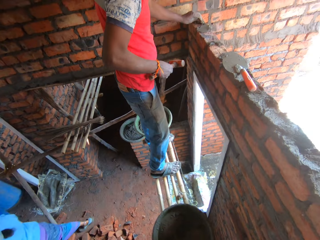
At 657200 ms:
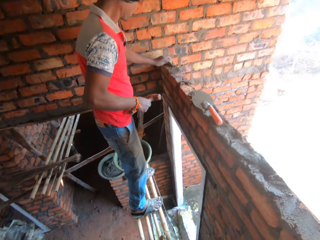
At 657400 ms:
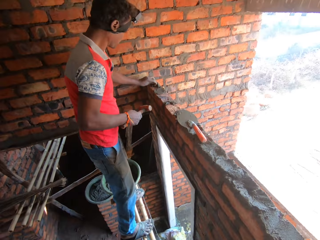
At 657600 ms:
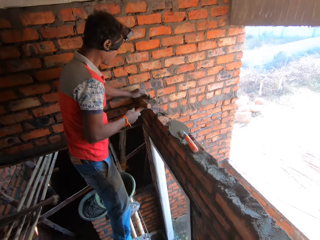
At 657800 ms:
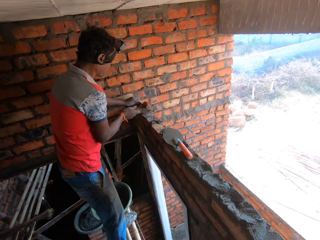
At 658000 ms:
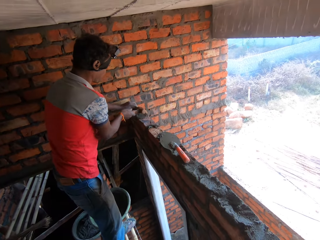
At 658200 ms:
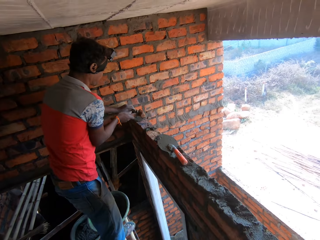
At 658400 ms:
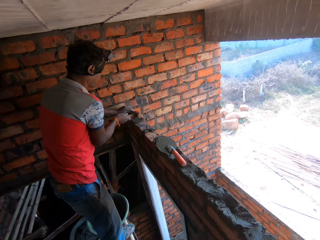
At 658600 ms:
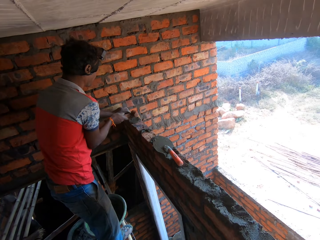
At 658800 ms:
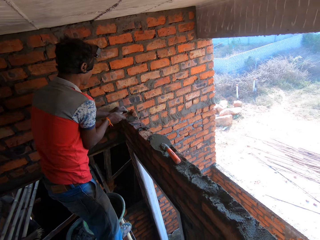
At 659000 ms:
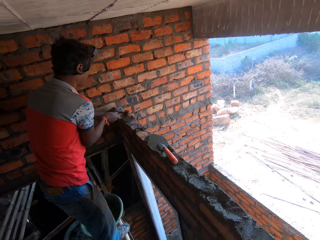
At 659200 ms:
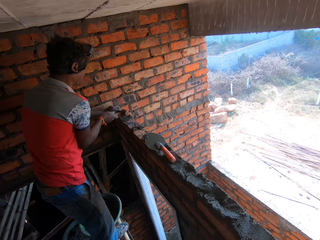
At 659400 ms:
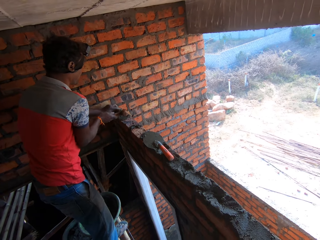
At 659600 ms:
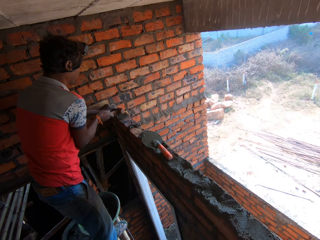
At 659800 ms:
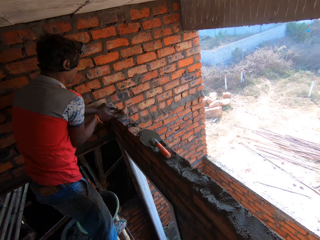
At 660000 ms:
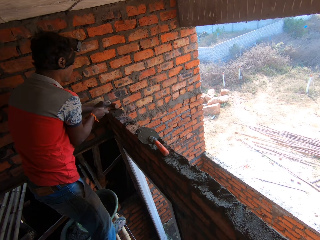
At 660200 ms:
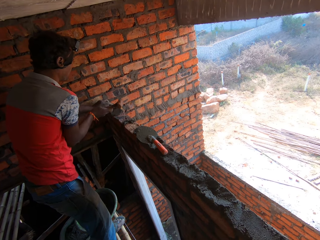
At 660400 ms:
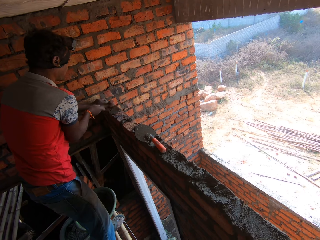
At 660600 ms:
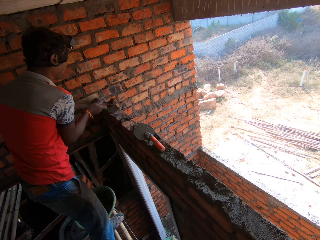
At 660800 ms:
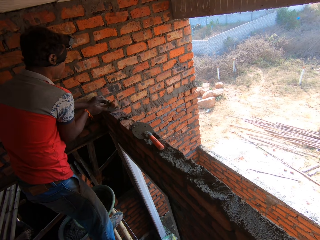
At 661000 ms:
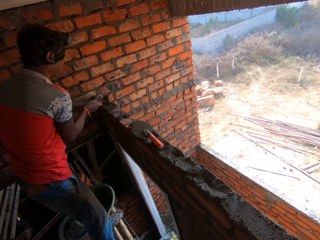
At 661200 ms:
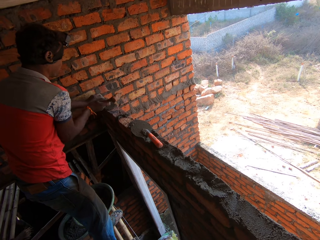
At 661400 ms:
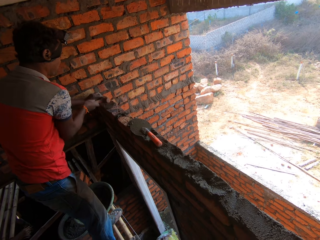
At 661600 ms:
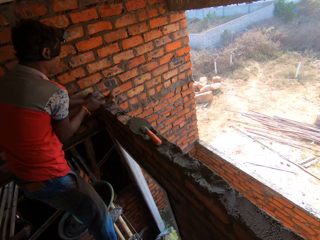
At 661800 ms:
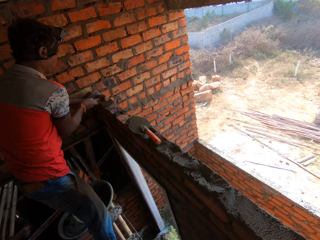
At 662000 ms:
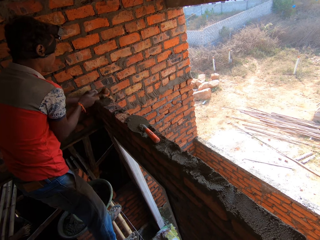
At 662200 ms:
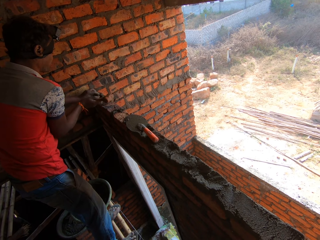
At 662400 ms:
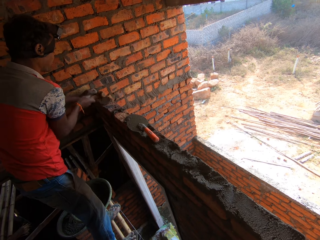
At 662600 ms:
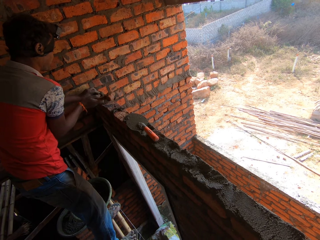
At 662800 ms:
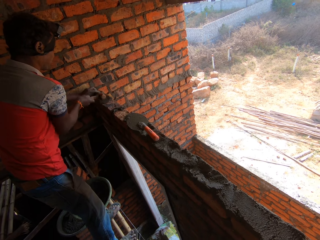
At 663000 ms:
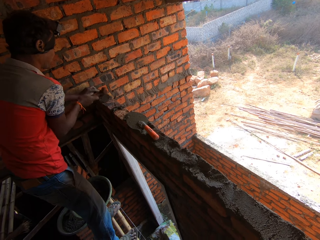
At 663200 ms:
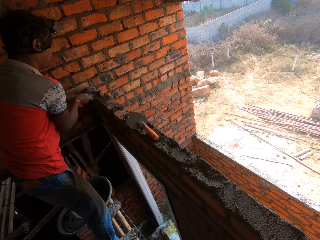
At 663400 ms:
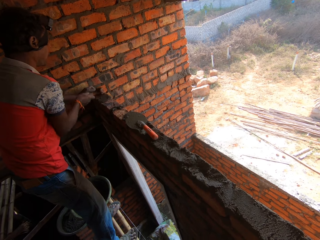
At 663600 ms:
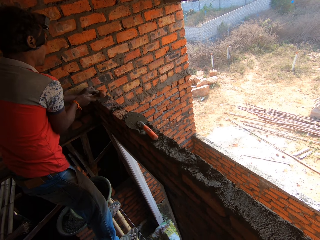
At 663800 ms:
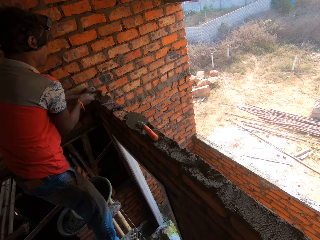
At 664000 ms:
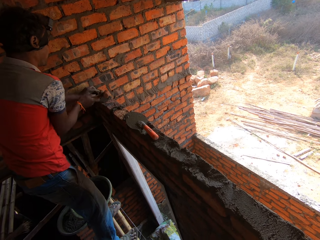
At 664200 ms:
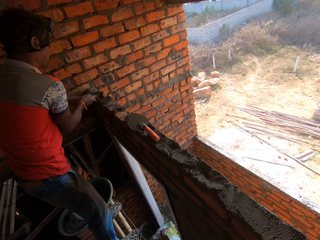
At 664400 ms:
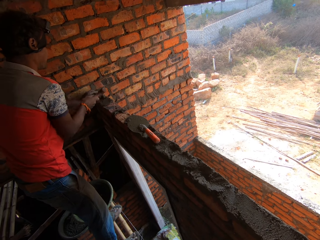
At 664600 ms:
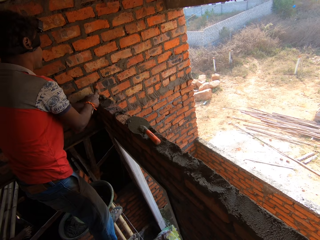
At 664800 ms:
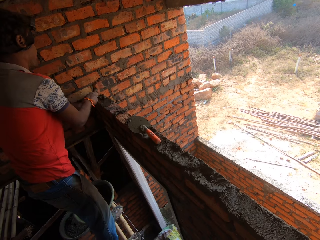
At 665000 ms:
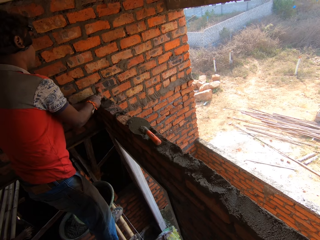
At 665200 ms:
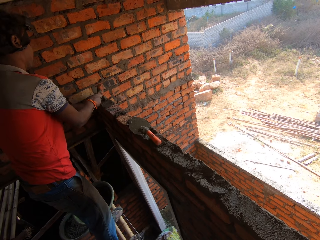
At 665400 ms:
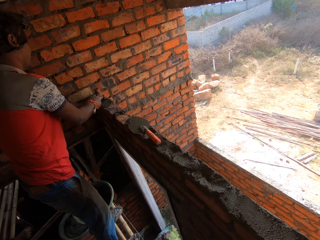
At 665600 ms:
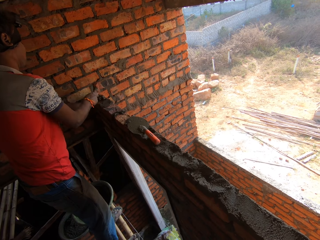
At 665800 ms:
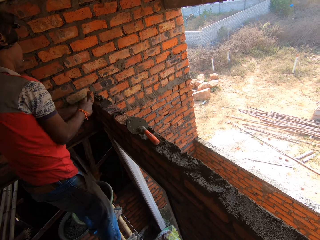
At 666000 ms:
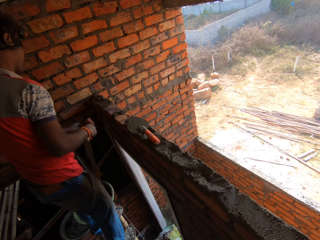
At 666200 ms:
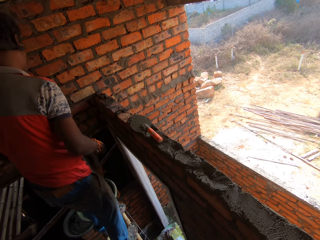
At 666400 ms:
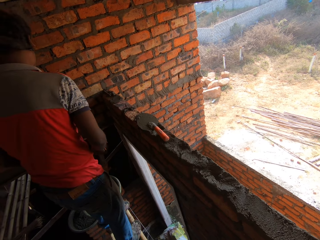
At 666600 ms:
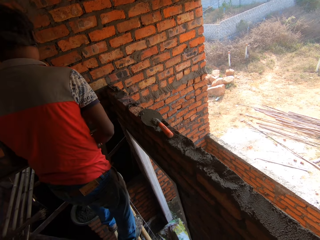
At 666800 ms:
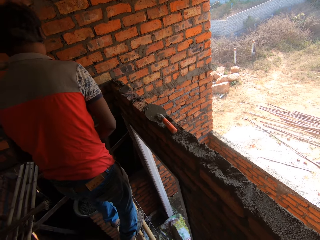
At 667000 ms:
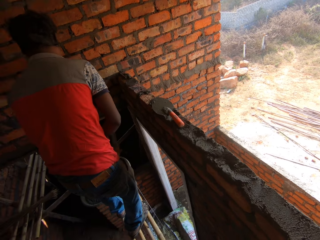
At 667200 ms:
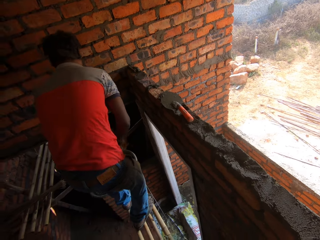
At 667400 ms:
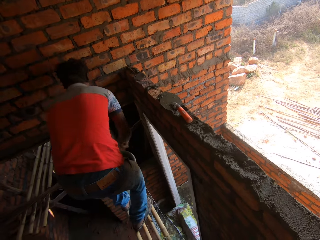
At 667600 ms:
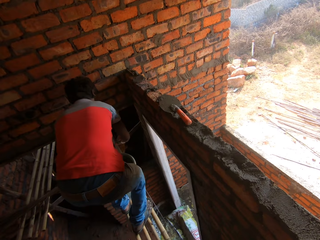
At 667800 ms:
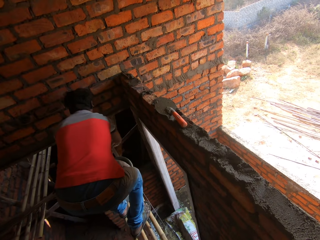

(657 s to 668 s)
A lady walks around a construction site. A man inserts a rod in a wall. The man hits the rod with a hammer on the wall. The camera wearer looks around the construction site. They interact with the man.

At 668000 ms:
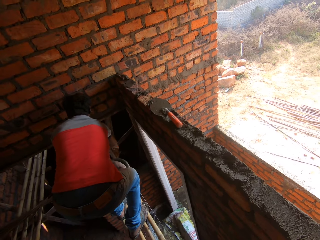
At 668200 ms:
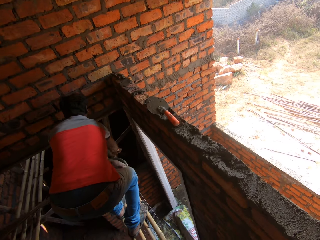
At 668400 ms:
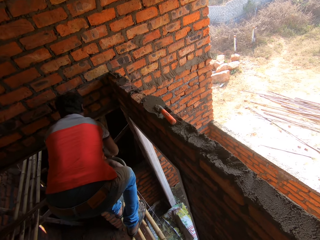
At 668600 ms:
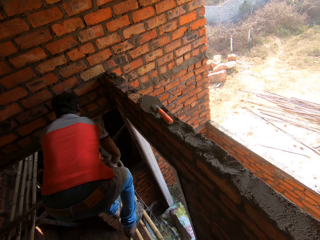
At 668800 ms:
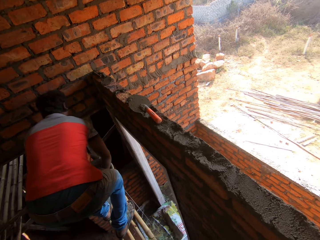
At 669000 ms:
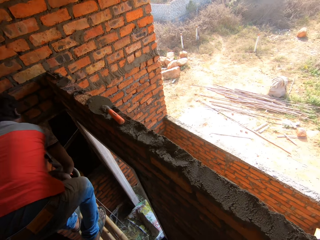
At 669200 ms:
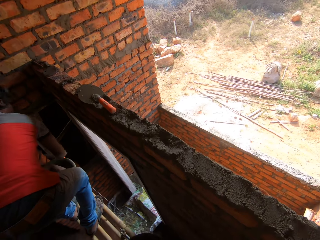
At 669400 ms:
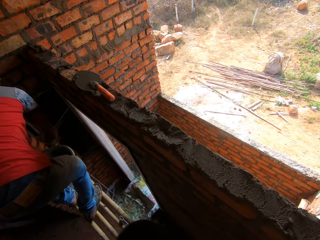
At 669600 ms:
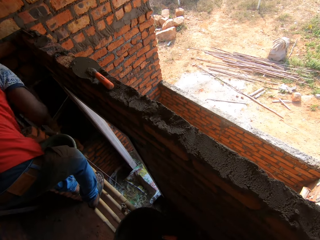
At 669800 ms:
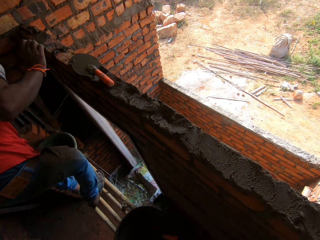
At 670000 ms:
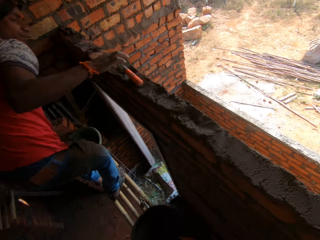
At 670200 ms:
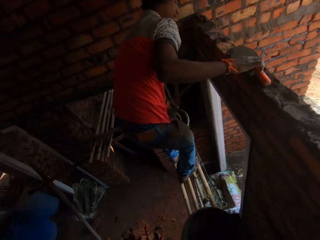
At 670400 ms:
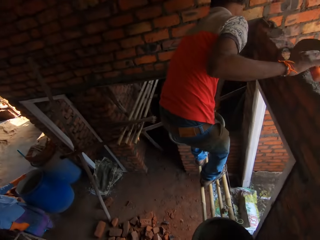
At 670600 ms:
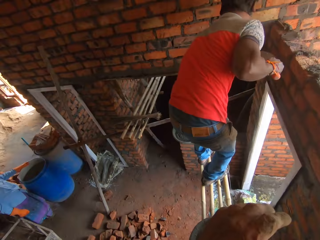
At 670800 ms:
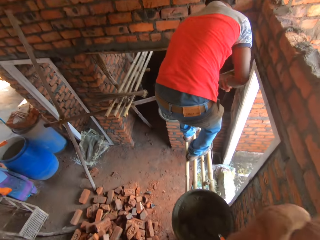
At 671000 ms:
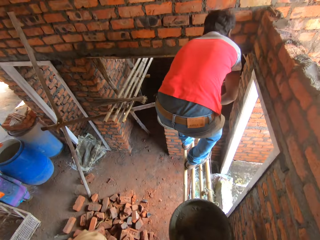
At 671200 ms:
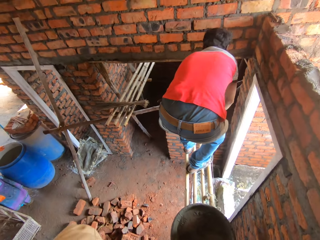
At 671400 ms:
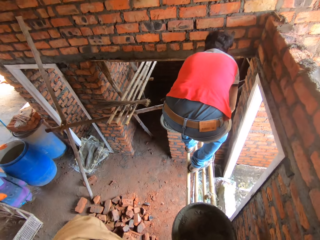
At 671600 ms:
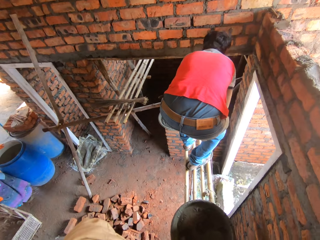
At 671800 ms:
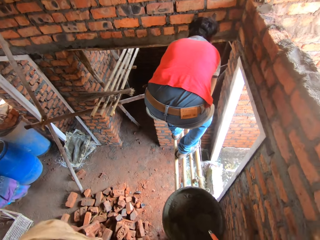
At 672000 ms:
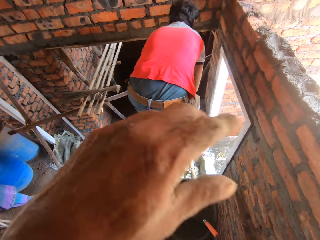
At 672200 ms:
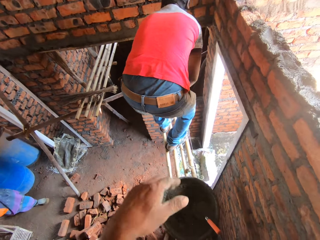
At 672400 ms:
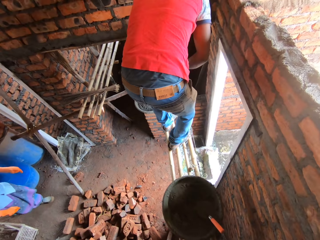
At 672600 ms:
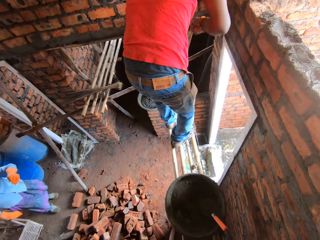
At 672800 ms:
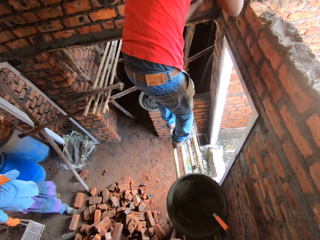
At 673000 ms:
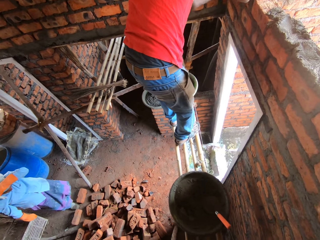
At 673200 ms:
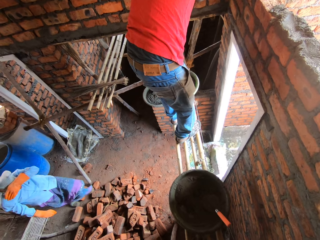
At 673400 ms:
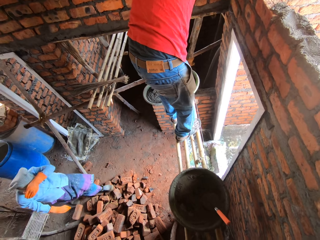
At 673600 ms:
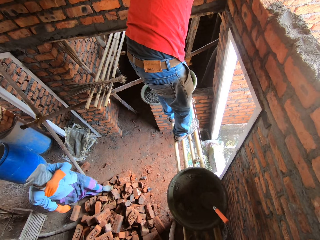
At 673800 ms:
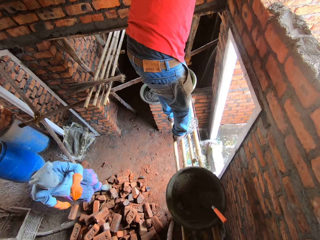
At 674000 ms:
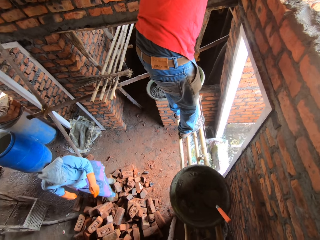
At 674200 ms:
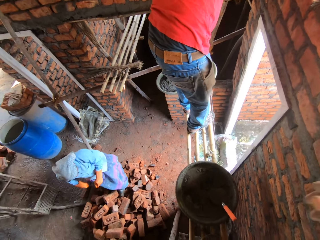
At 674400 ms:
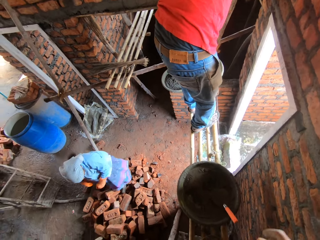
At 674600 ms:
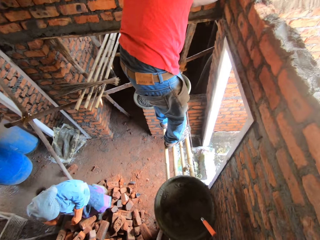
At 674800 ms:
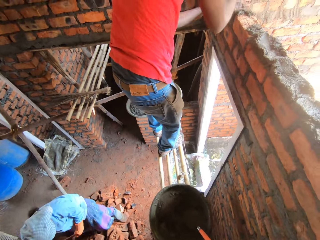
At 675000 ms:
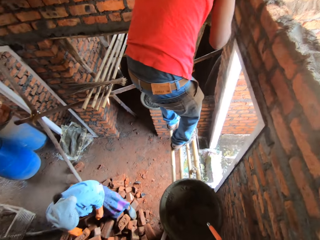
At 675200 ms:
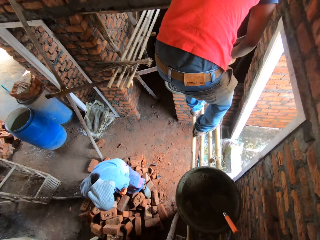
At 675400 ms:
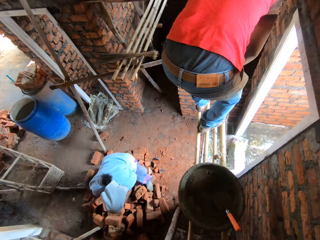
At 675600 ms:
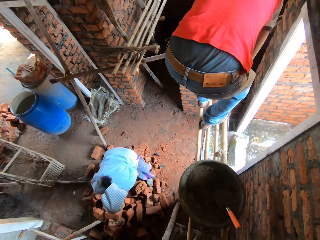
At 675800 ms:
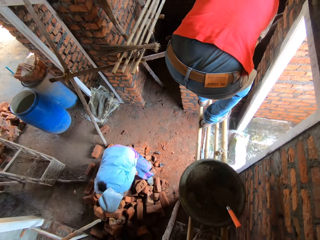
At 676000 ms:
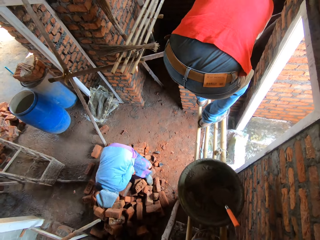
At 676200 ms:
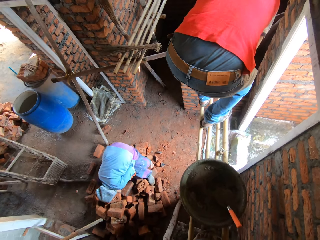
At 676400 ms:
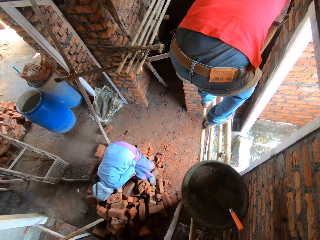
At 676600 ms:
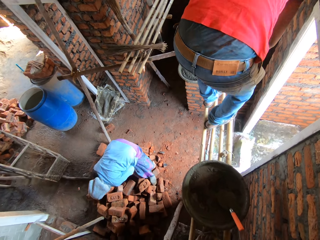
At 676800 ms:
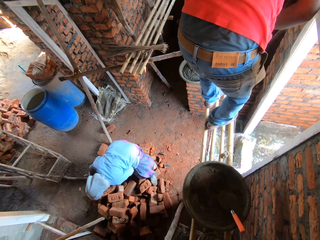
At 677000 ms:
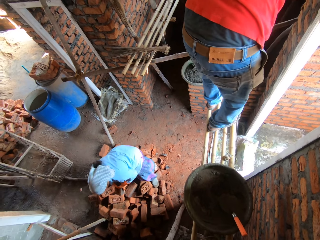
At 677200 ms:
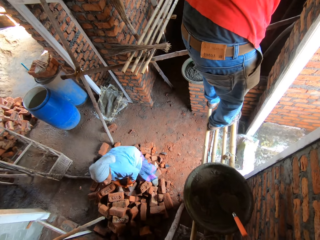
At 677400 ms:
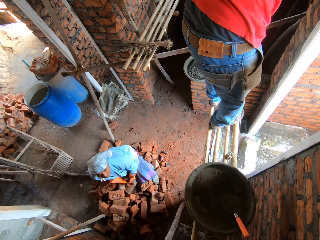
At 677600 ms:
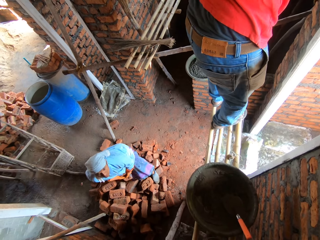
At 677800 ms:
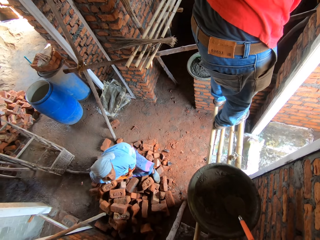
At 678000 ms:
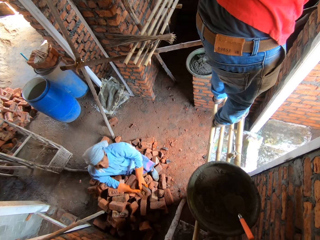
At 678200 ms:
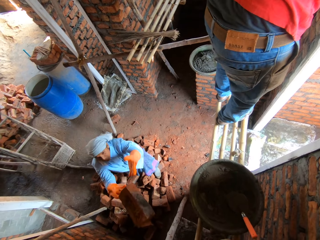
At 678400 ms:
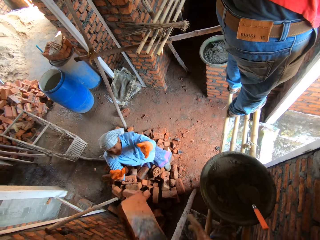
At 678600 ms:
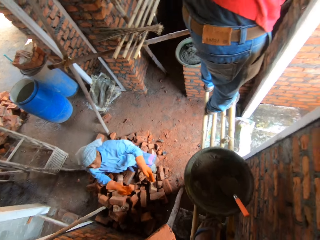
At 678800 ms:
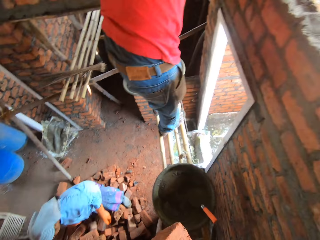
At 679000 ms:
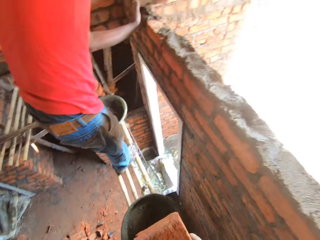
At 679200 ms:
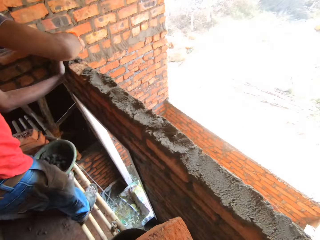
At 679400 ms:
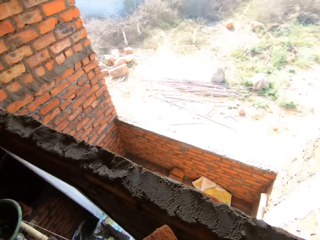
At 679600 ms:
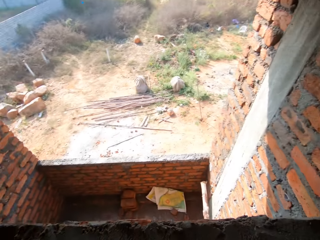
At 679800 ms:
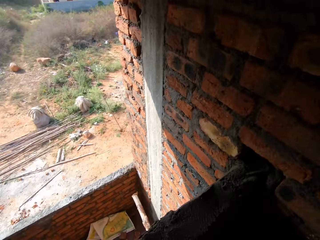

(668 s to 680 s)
A man puts the hammer on the surface. The man picks up a trowel. The camera wearer puts the trowel on a wall. He moves his hand. The man scoops mortar with the trowel. The camera wearer interacts with the man. He moves his hand. A lady walks around a construction site. The lady picks up a brick. The camera wearer interacts with the man. The lady throws the brick to the camera wearer.
